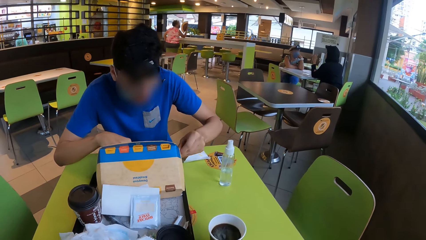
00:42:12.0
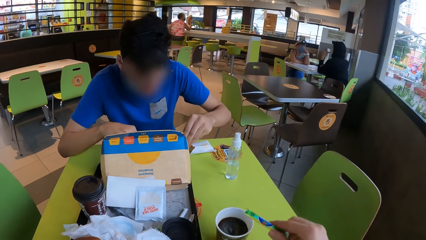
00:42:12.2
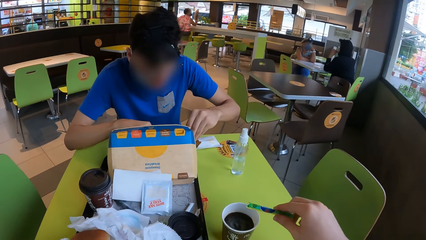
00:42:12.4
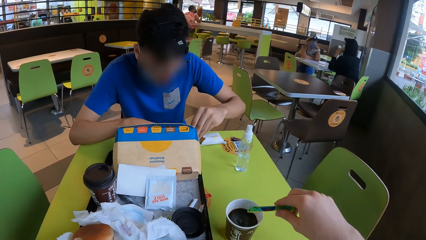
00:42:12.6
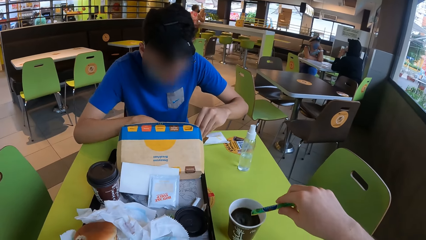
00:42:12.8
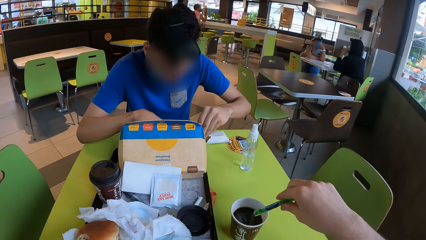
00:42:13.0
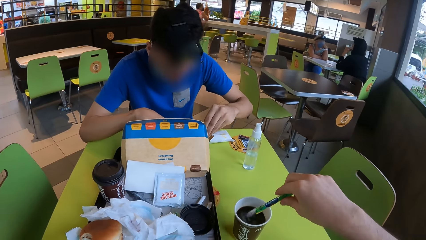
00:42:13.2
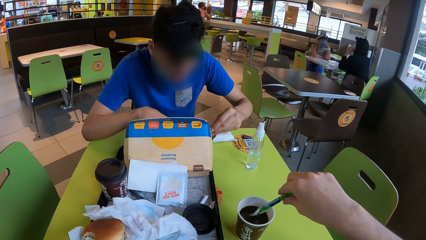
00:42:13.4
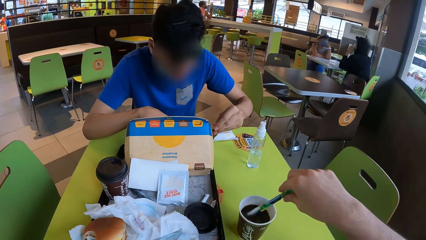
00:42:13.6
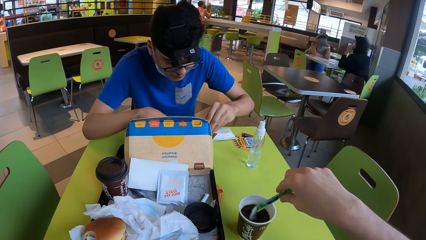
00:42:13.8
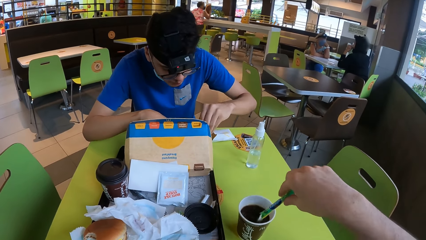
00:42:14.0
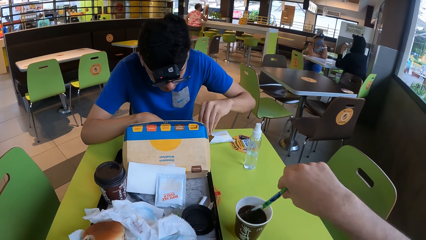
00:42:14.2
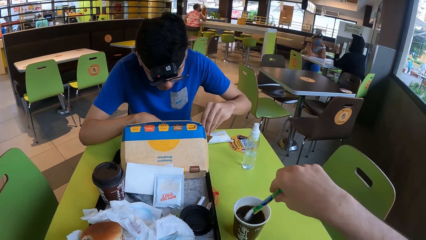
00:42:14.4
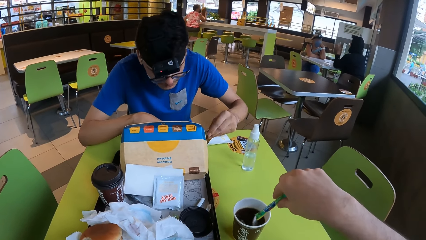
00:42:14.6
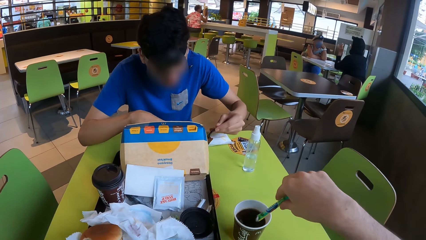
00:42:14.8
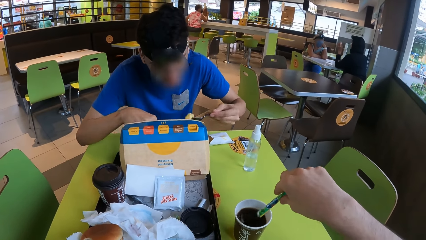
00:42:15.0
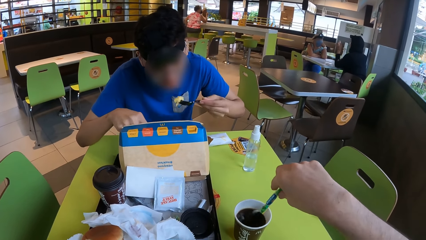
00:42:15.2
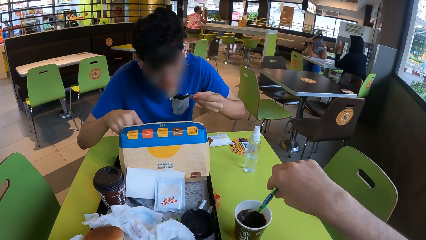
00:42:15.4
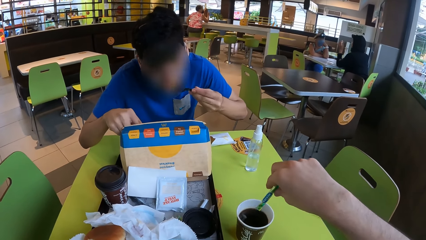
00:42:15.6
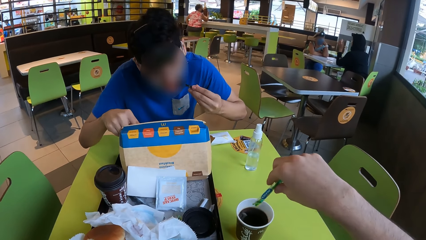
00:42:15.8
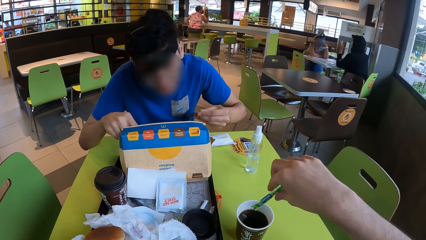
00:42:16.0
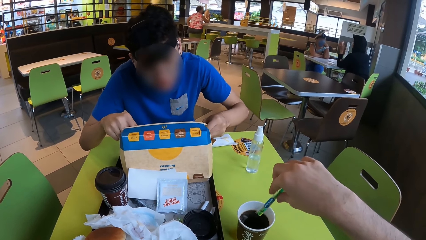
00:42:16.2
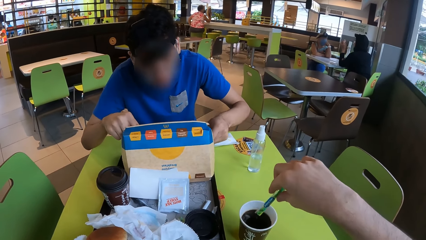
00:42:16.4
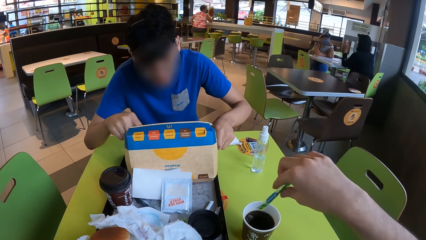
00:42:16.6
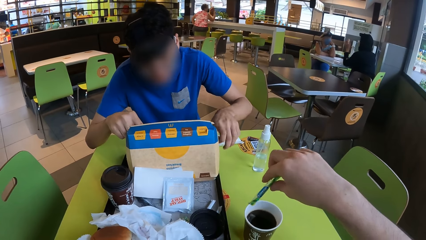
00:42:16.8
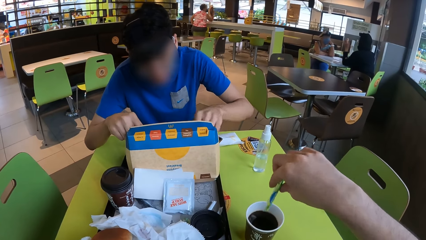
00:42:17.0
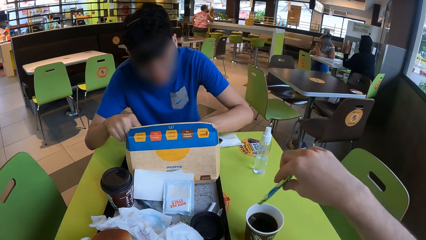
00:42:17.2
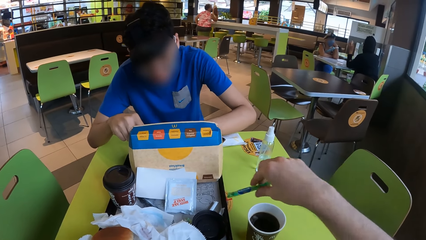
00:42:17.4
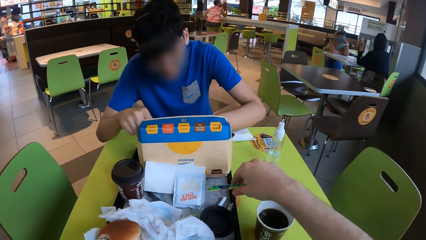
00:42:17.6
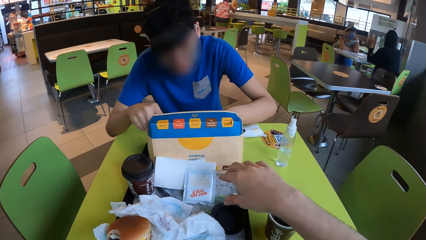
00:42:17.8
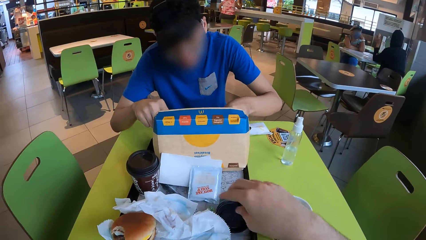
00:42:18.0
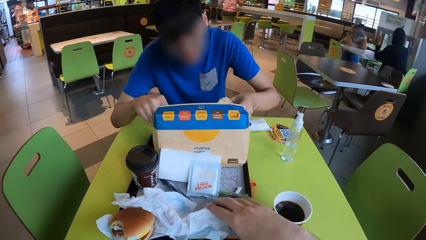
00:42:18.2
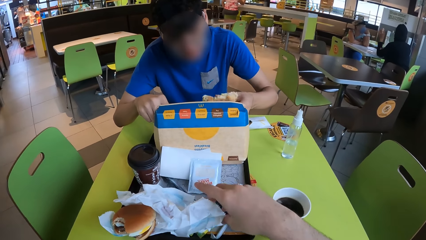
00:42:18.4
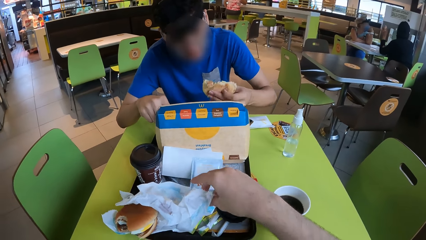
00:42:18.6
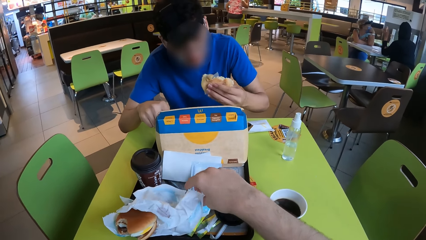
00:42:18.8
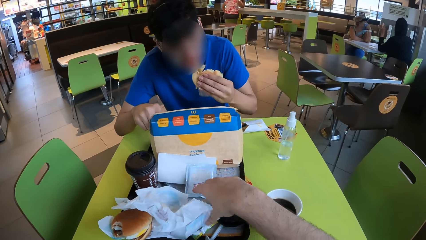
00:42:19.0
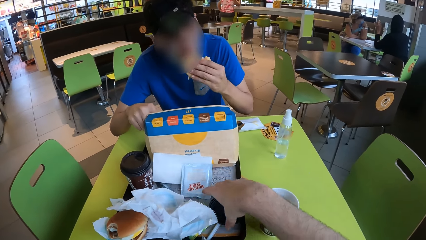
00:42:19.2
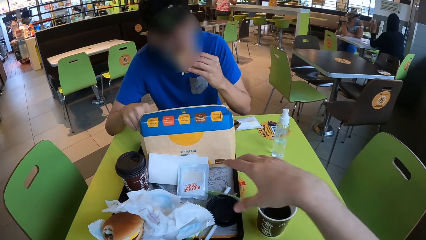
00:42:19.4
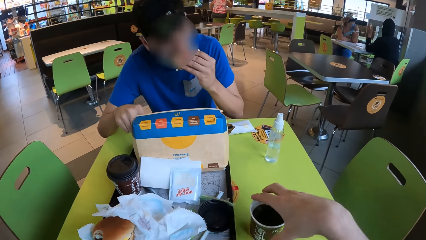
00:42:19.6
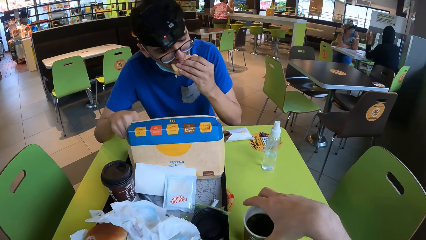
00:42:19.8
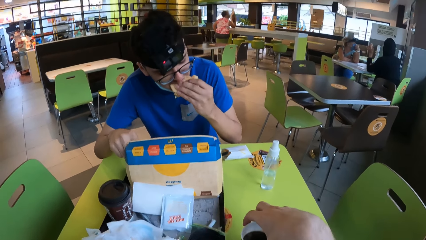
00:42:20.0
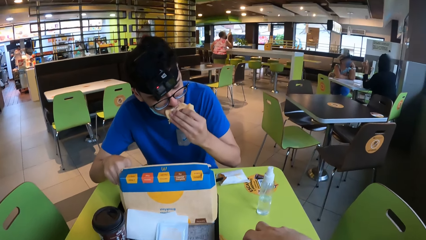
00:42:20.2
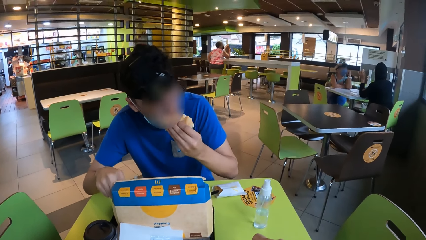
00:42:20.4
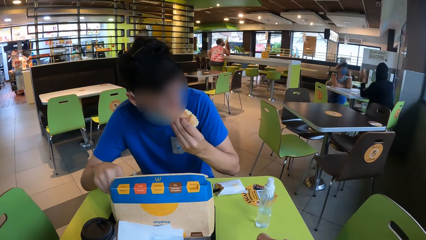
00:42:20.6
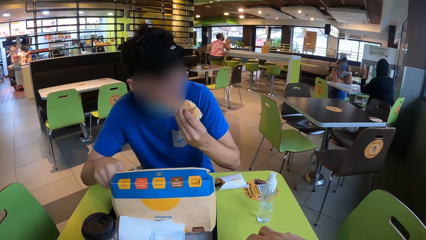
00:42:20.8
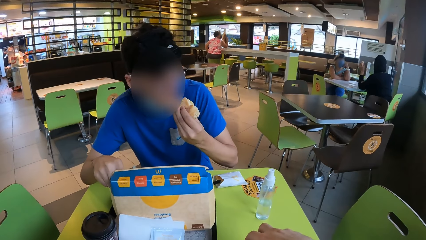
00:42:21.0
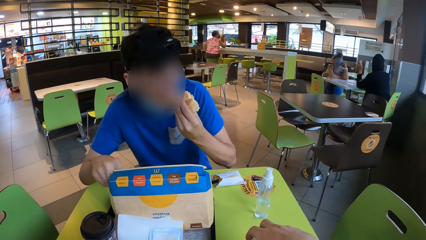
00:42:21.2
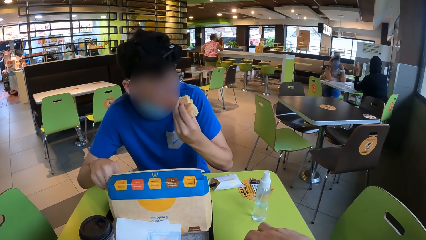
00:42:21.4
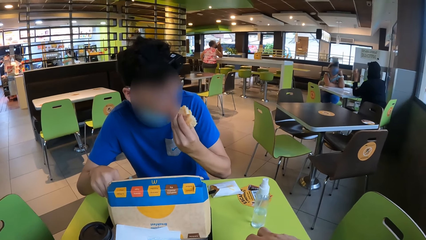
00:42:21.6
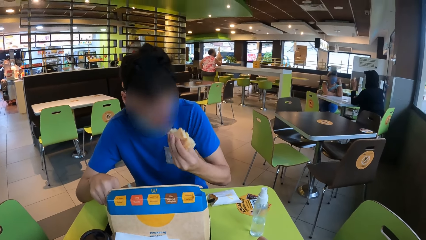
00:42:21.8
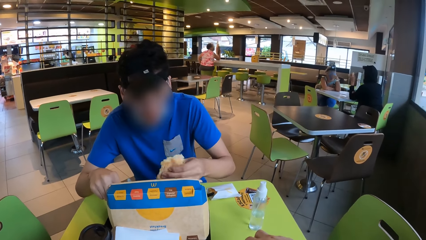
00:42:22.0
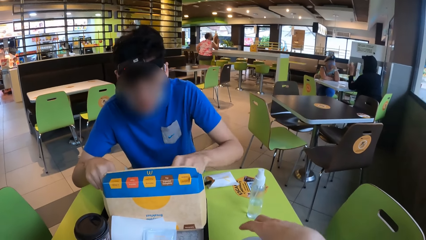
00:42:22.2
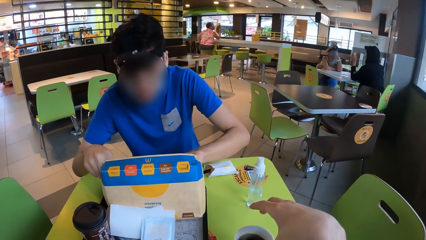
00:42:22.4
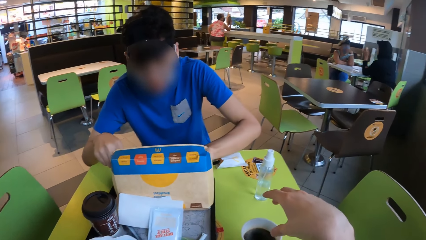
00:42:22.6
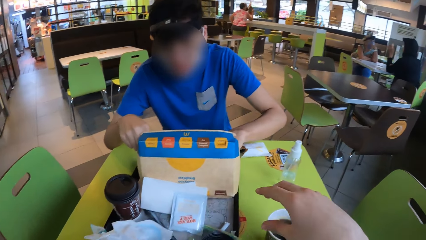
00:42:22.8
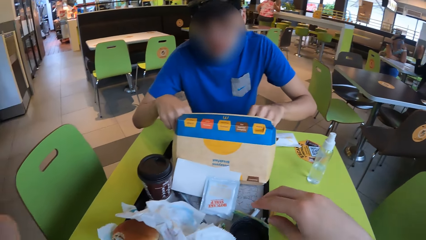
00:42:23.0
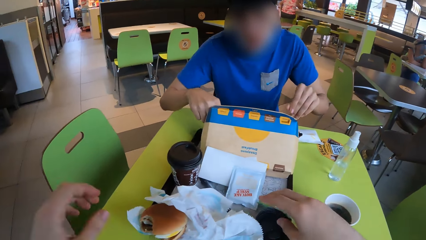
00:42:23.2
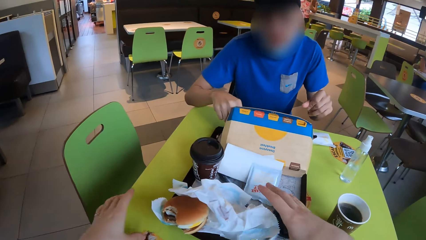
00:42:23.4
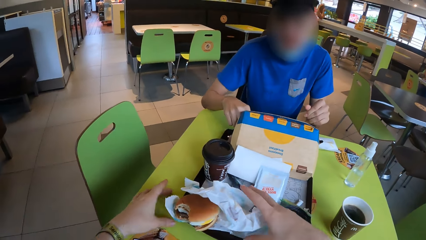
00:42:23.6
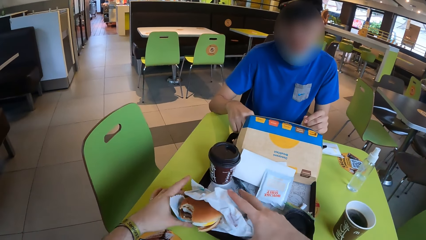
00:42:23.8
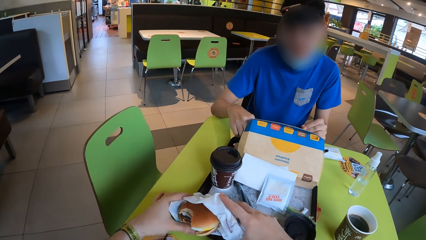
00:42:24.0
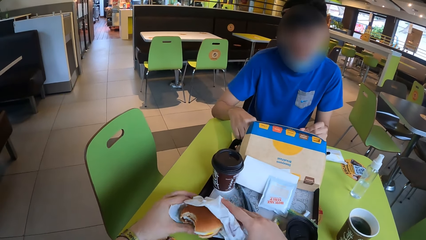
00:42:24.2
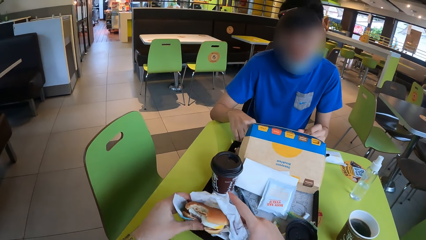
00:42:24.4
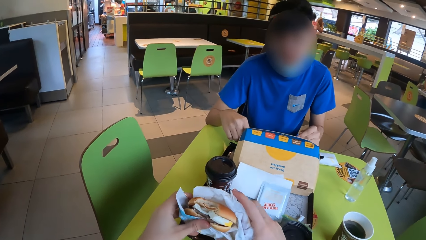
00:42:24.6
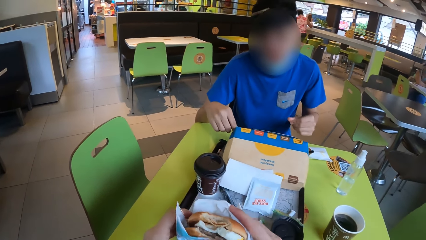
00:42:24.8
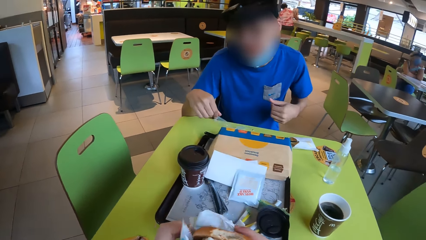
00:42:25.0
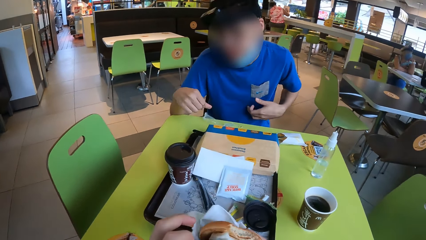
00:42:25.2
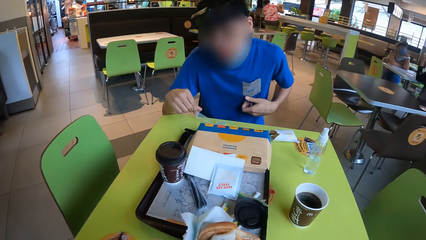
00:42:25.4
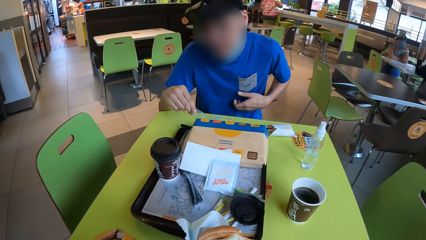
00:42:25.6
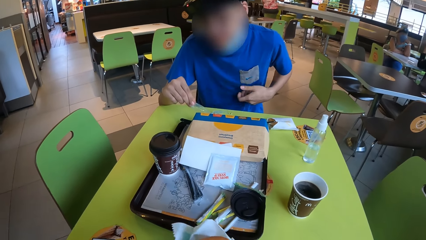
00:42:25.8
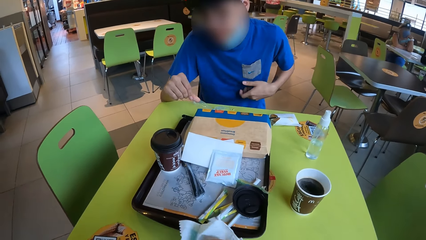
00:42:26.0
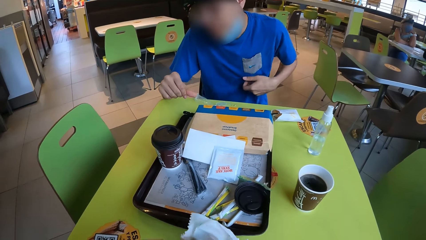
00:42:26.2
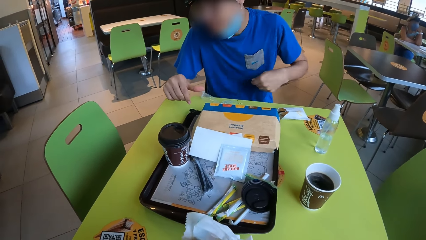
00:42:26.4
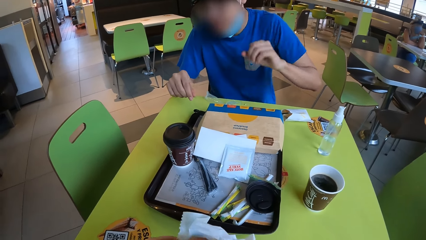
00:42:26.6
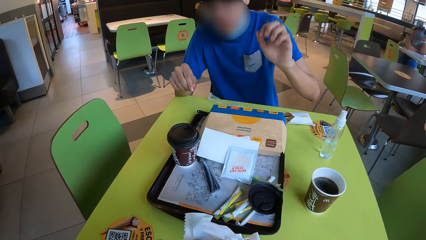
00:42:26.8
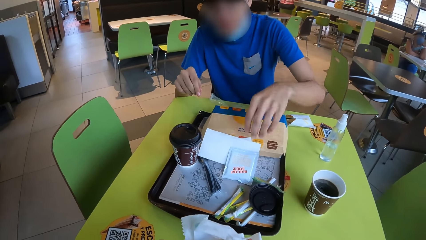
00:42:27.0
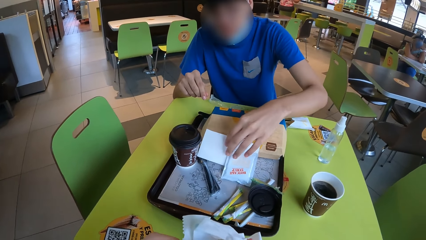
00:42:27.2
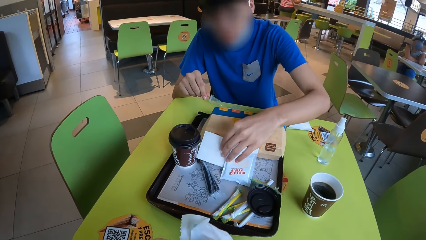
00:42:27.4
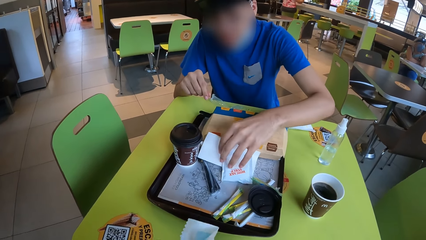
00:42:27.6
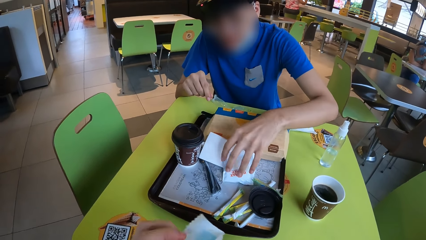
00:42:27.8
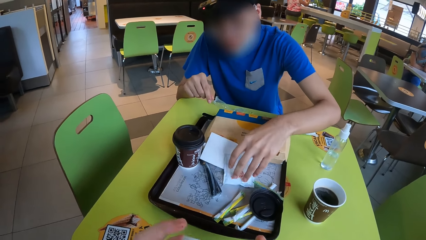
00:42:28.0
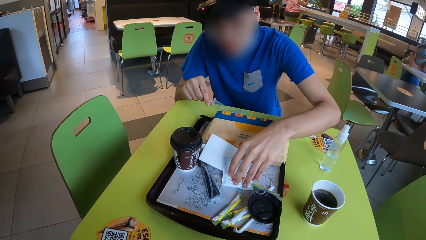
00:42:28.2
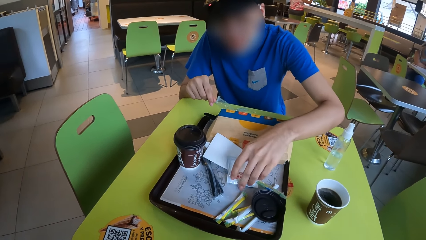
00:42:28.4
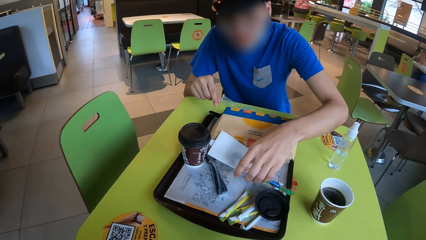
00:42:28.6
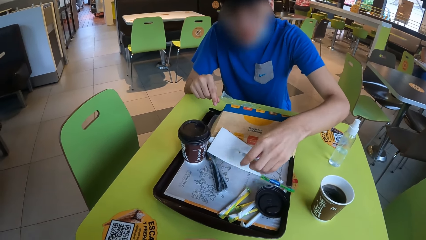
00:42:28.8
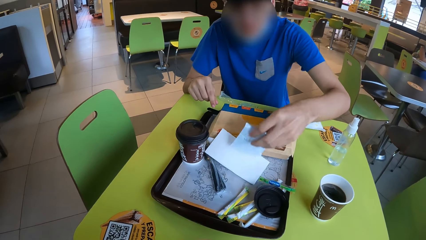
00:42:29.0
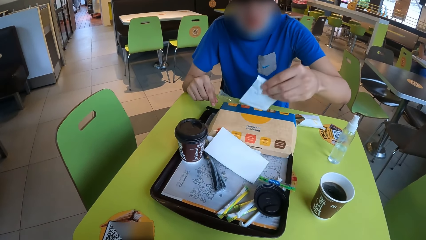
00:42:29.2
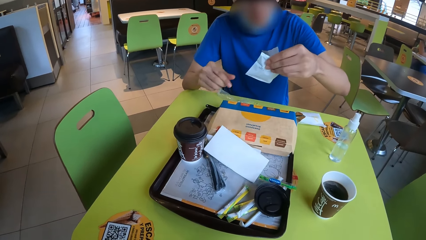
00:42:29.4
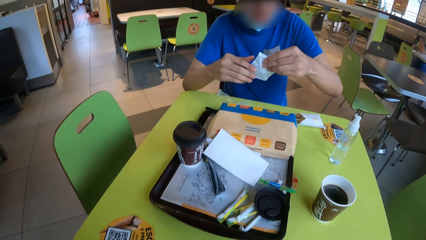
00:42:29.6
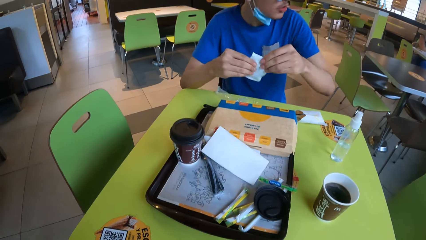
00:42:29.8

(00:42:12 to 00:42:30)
The camera wearer adds sugar in the coffee. A man picks up food, eats, and puts the fork down. The camera wearer places the packet of sugar on the tray. He pushes the wrapper away from the lid. The man picks up a snack. The camera wearer touches the paper. The man eats the burger. The camera wearer holds the paper cup with his right hand. The man eats the burger. The camera wearer touches the cup. The man places the burger in the box. The camera wearer holds the burger with both his hands and picks up the burger. The man scratches his chest and picks up the receipt. The camera wearer eats.
